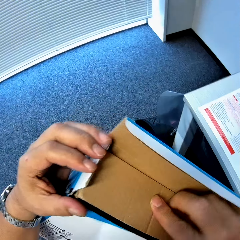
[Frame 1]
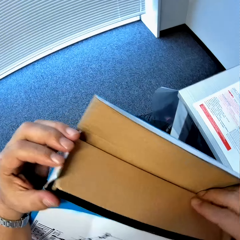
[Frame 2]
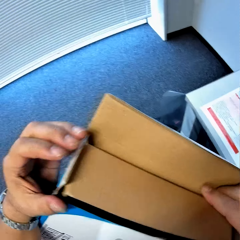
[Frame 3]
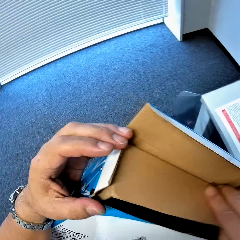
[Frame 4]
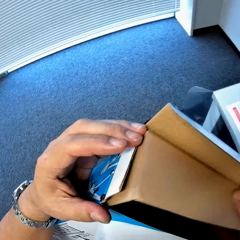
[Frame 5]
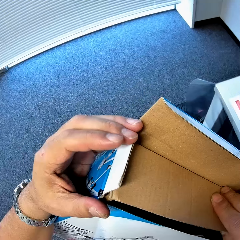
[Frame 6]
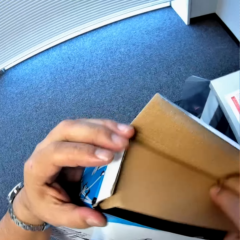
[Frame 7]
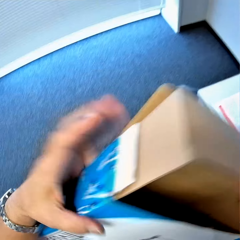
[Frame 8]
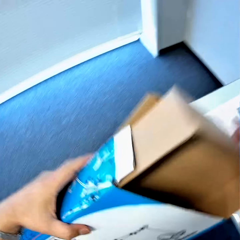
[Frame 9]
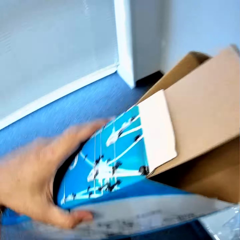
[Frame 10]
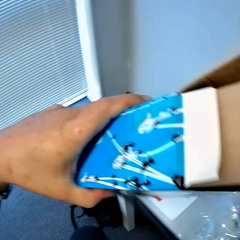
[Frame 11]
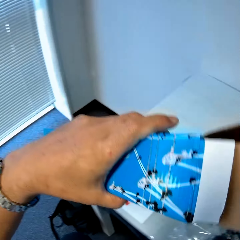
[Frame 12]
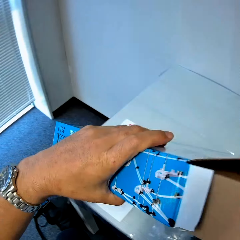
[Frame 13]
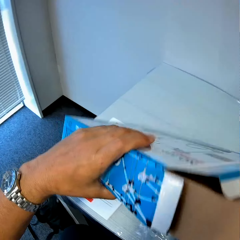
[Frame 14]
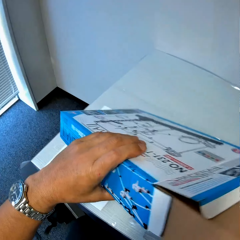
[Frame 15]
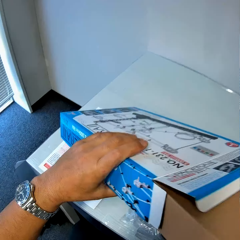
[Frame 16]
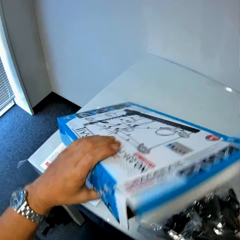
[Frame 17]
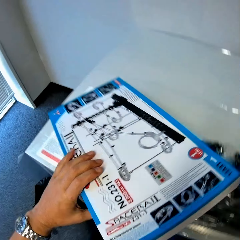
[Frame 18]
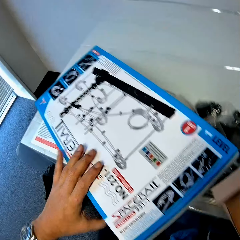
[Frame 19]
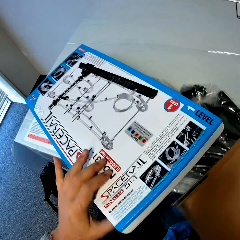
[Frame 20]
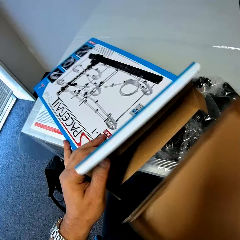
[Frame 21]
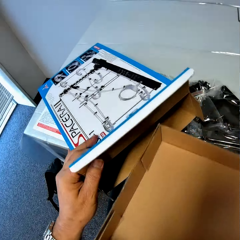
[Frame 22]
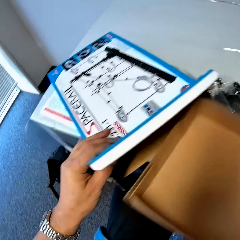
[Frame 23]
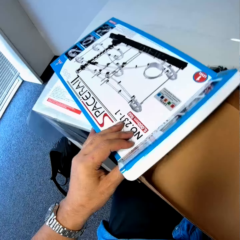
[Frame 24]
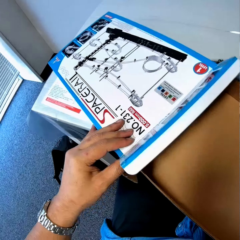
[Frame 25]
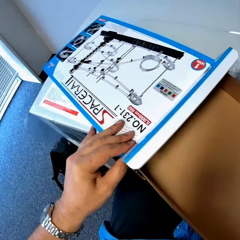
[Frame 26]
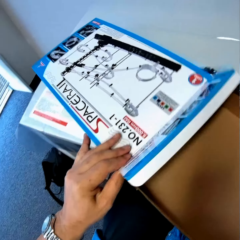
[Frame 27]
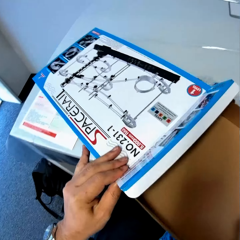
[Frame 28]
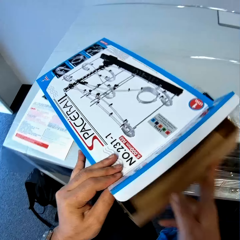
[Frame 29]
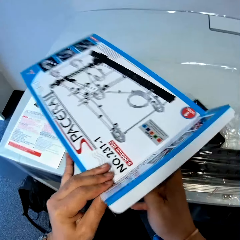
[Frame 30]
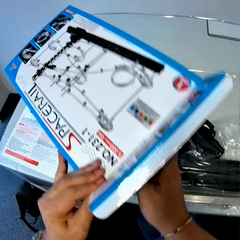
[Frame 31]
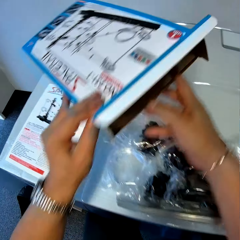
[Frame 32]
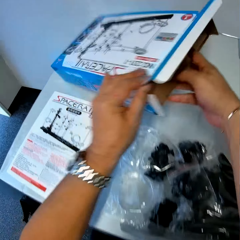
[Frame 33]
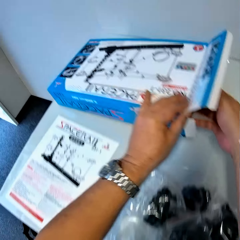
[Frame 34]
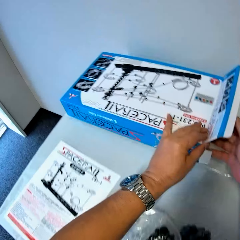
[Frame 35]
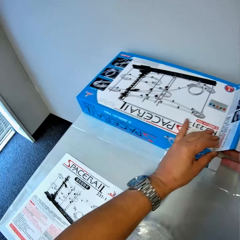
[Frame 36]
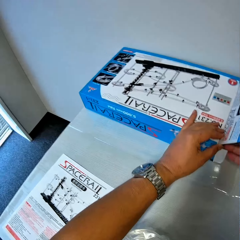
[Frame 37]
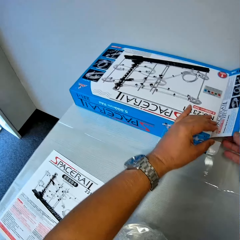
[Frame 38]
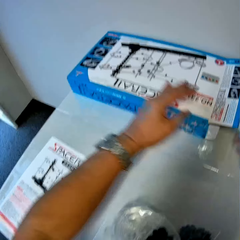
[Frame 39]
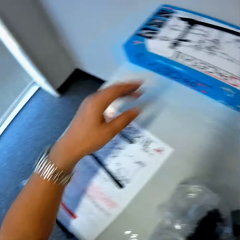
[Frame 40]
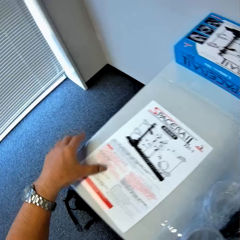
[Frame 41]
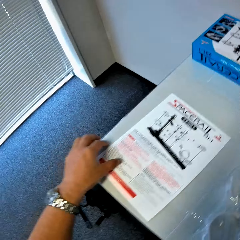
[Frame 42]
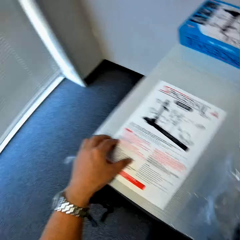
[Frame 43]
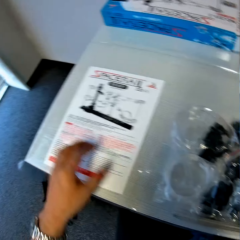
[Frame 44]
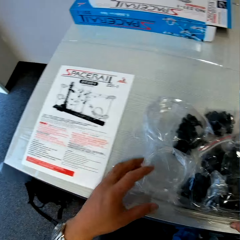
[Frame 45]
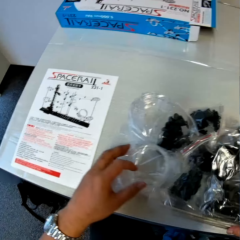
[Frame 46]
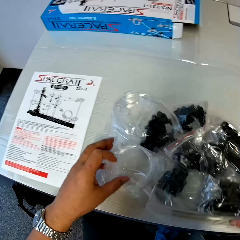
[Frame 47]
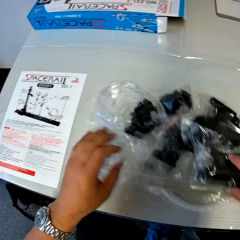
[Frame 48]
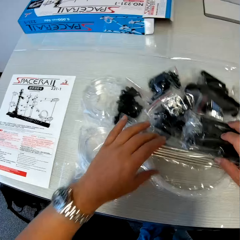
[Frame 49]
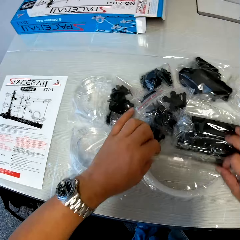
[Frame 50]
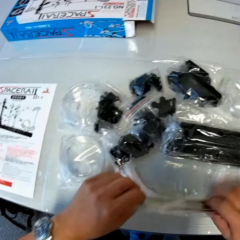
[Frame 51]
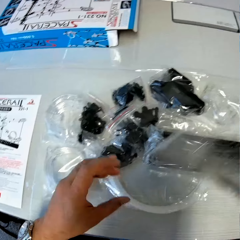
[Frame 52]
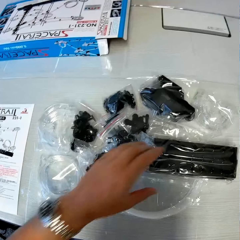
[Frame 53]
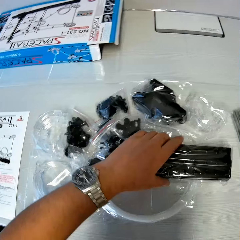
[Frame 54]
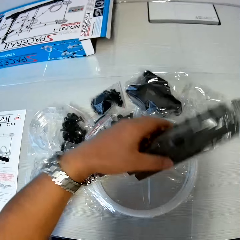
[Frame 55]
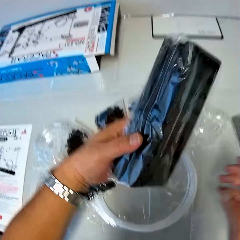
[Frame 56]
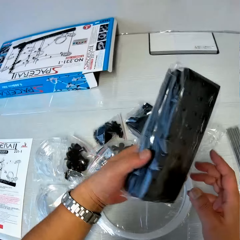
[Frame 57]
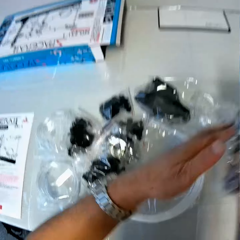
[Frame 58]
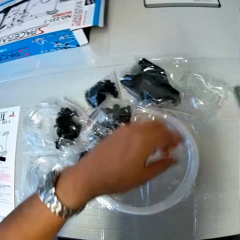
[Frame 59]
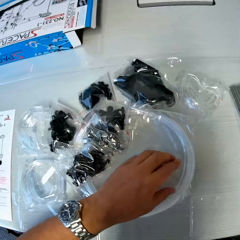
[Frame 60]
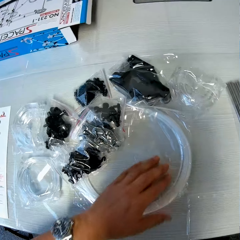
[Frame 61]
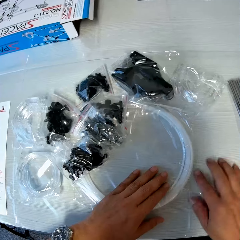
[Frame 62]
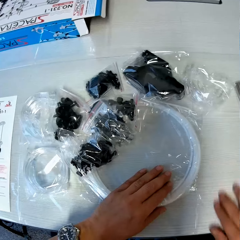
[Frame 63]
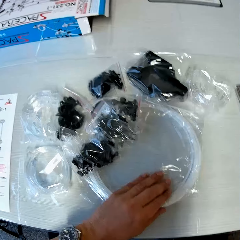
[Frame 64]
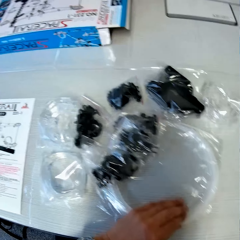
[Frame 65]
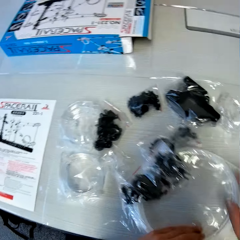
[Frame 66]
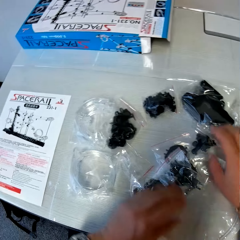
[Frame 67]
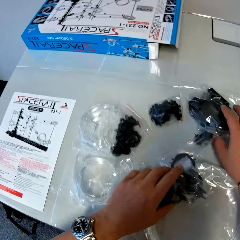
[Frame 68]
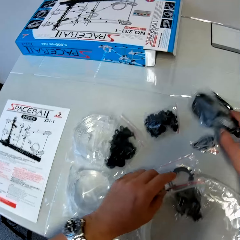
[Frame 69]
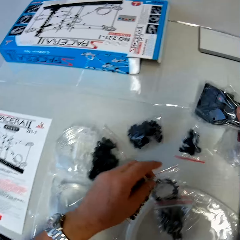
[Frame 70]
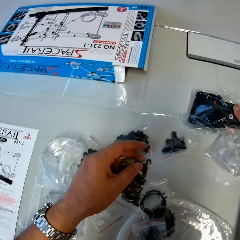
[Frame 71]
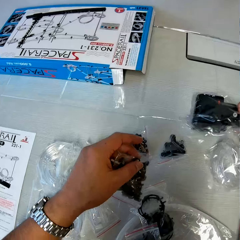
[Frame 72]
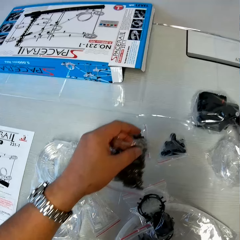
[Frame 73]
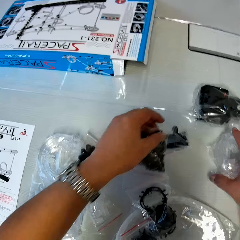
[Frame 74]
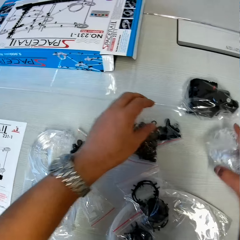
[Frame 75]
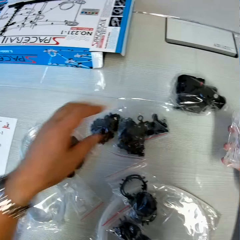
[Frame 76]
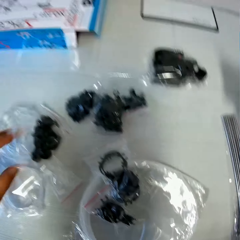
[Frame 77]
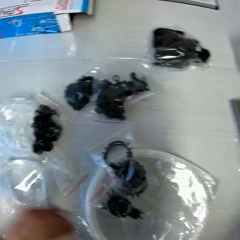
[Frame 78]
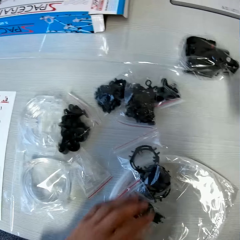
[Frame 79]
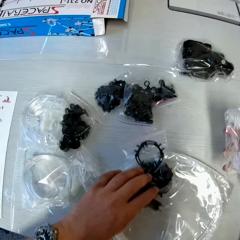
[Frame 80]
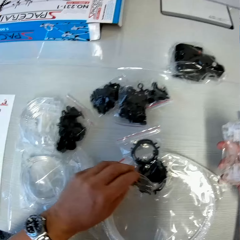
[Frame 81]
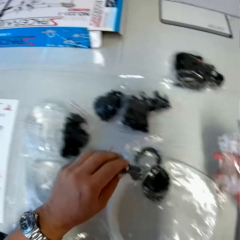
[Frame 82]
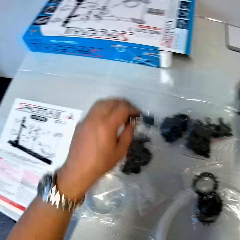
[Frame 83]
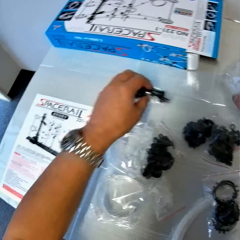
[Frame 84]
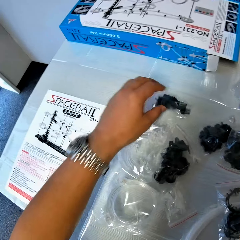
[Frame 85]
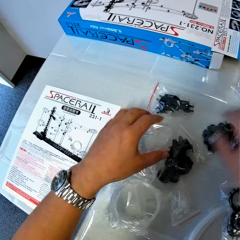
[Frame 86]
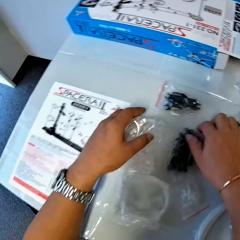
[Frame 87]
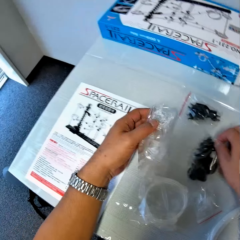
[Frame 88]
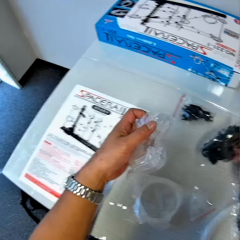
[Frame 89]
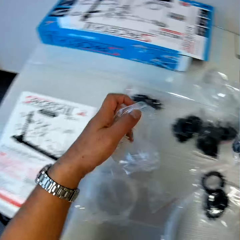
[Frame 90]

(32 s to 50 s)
The camera wearer removes the brown box from the space rail box. He drops the space rail box. He inserts the brown box into the space rail box. He drops the space rail box with the brown box on the table. He touches the instruction manual with his left hand. He scatters packs of space rail on the table. He picks up a pack of space rail shafts and steel balls from the table. He drops the pack of space rail shafts and steel balls on the table. He picks up a pack of base plates from the table. He scatters the packs of space rail on the table.

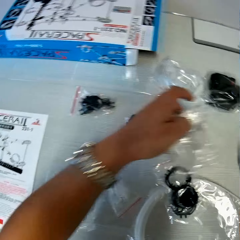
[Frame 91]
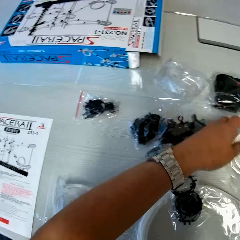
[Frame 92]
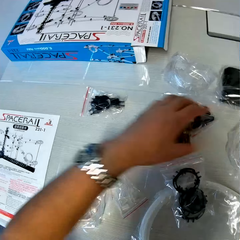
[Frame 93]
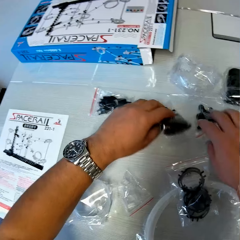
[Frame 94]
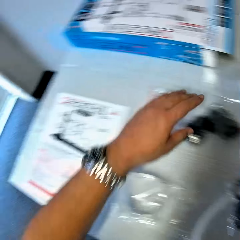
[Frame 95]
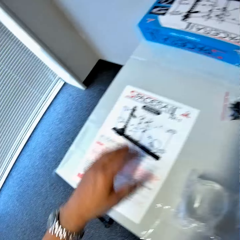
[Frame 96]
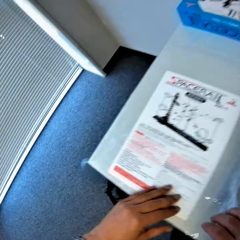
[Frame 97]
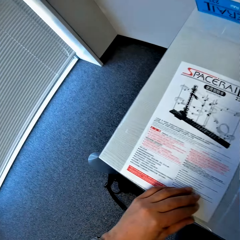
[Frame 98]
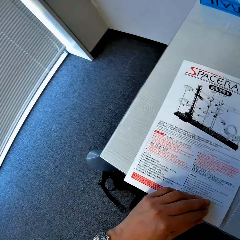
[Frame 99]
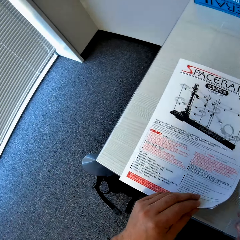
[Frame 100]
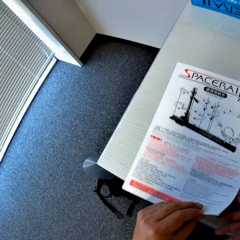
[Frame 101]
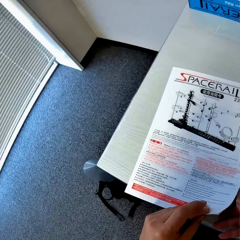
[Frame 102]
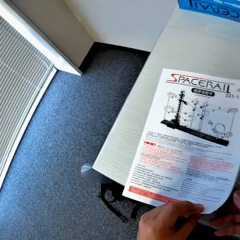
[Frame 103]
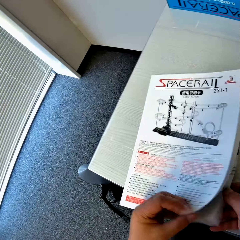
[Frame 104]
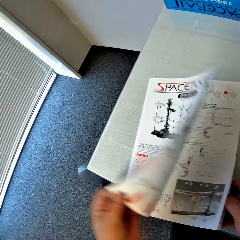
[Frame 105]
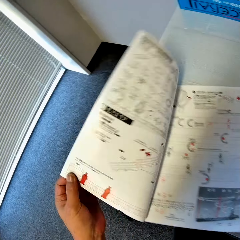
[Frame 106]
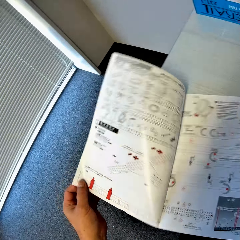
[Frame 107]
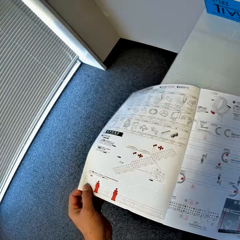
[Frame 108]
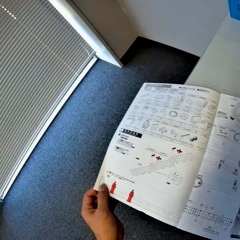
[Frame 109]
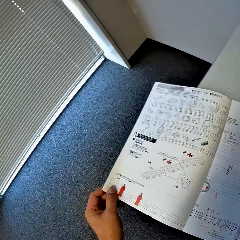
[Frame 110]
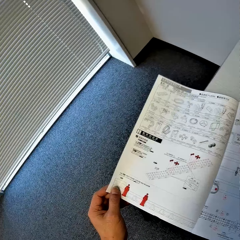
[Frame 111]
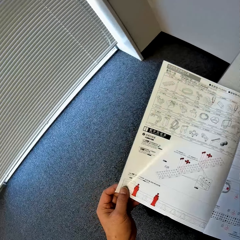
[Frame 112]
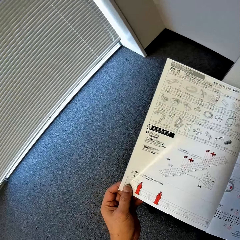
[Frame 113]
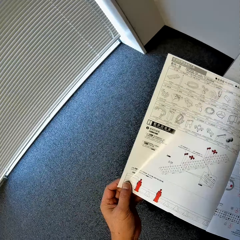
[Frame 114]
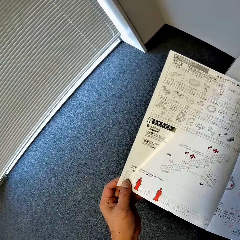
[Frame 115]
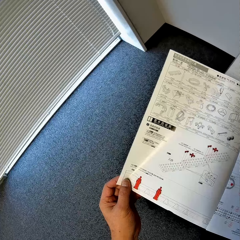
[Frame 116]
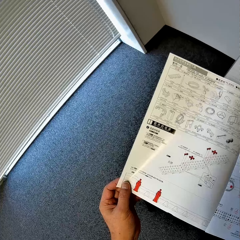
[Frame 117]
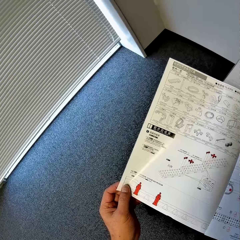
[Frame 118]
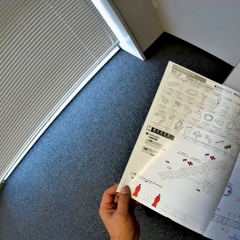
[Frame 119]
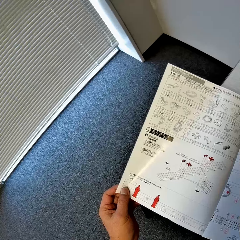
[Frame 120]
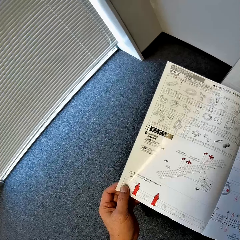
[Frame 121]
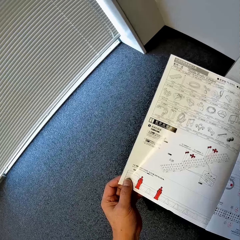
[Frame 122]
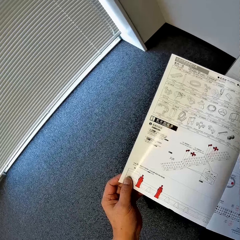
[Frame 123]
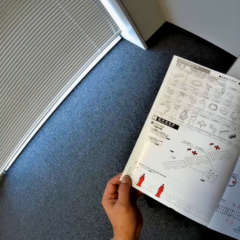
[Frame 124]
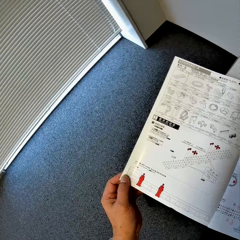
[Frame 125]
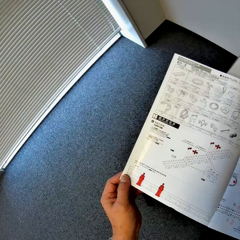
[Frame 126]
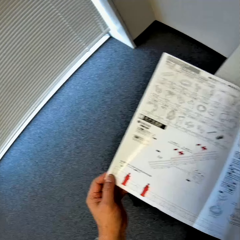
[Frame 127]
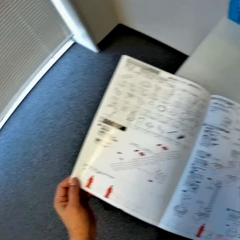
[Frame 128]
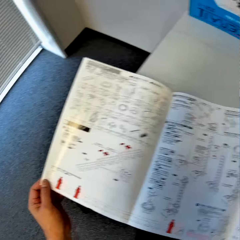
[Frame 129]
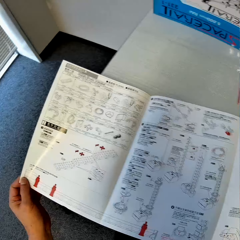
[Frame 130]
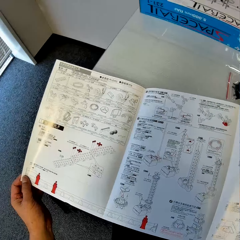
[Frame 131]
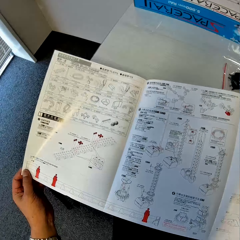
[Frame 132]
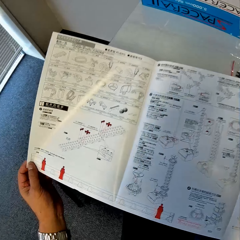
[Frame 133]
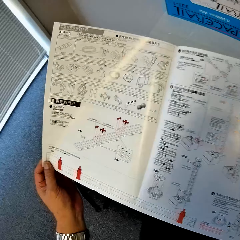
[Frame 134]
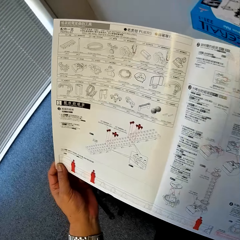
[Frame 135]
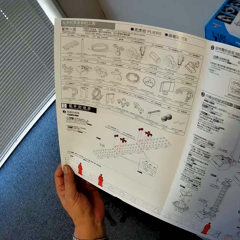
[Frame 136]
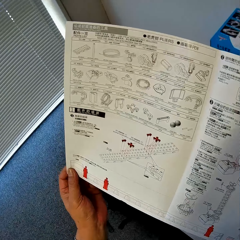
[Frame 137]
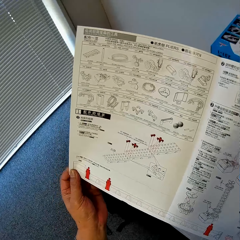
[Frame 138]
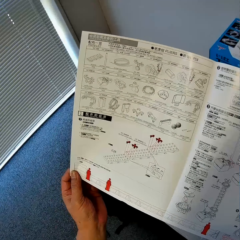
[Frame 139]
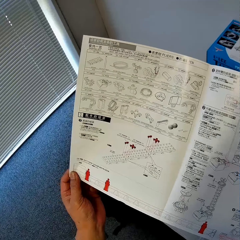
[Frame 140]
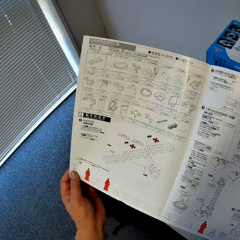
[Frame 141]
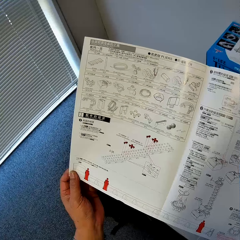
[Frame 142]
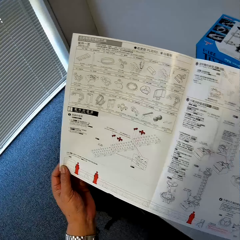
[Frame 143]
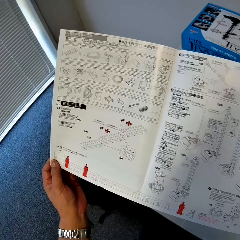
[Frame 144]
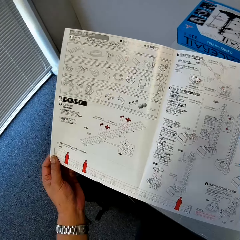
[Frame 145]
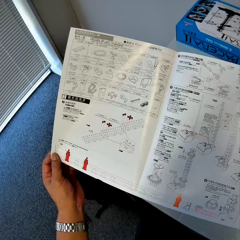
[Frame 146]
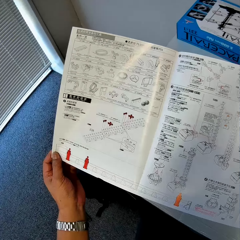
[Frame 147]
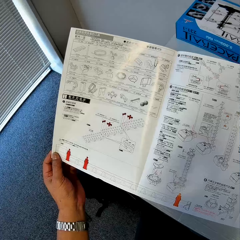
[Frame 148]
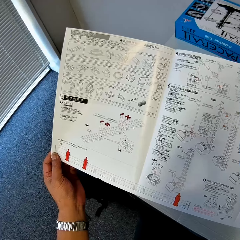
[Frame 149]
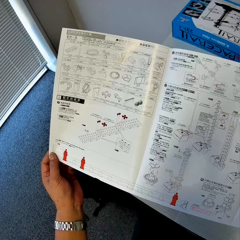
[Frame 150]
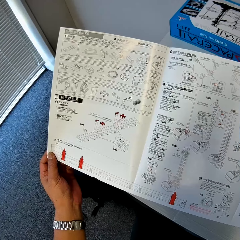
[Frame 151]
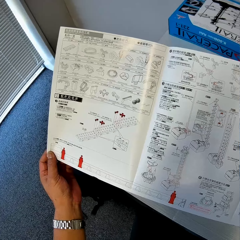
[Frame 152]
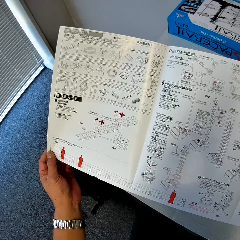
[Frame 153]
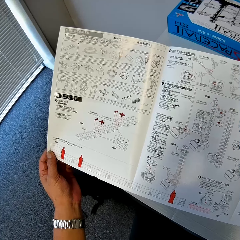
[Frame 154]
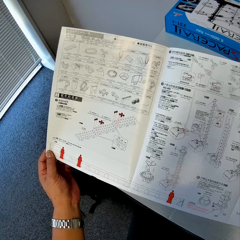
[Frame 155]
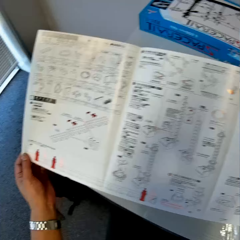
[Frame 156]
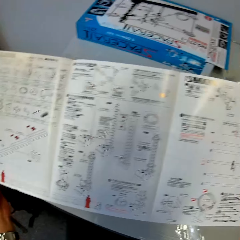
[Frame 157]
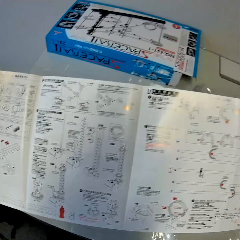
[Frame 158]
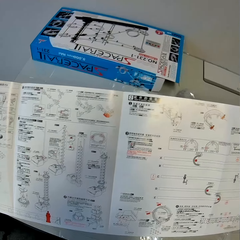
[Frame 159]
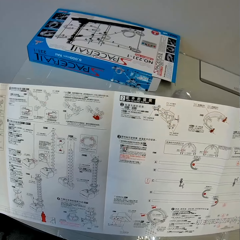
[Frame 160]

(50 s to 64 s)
The camera wearer opens the instruction manual with his left hand. He studies the instruction manual. He lifts up the instruction manual from the table. He studies the instruction manual.
